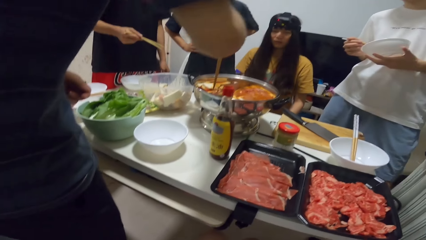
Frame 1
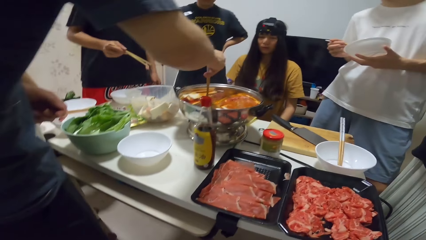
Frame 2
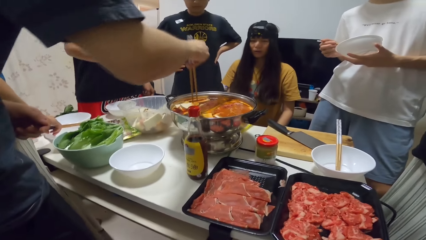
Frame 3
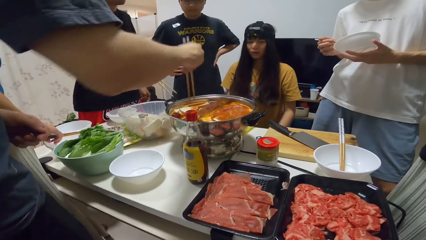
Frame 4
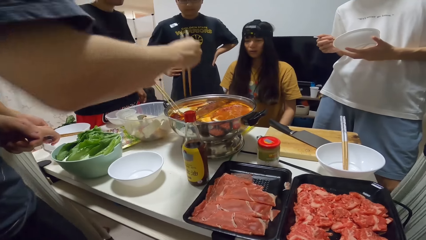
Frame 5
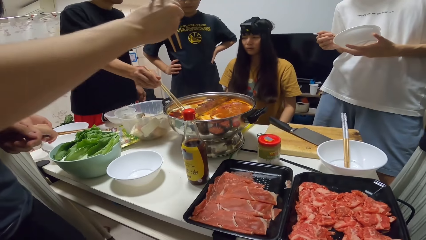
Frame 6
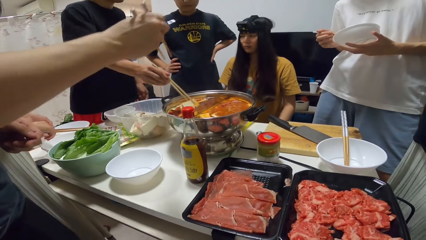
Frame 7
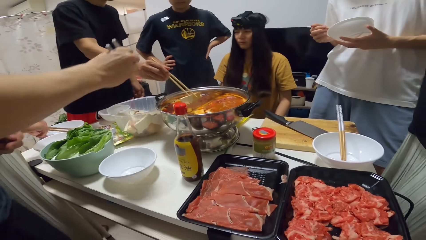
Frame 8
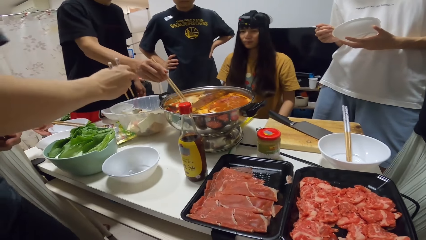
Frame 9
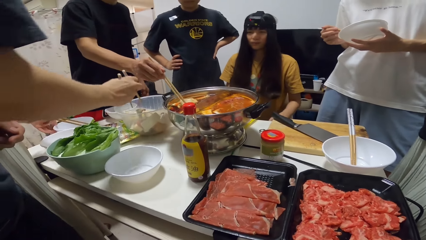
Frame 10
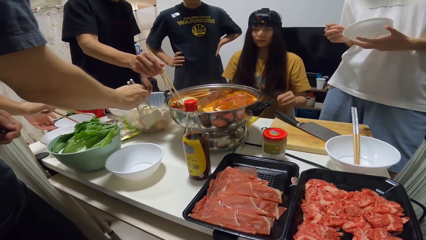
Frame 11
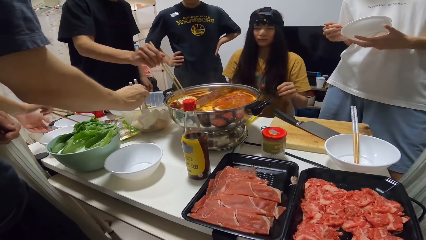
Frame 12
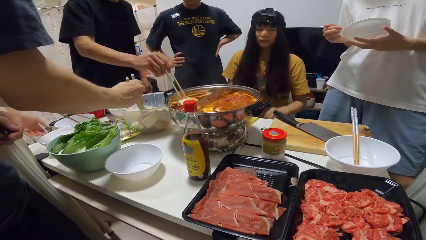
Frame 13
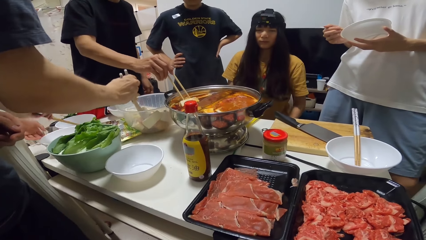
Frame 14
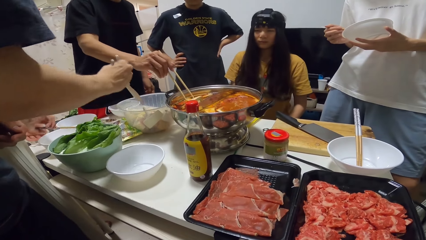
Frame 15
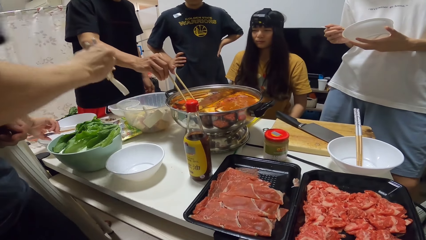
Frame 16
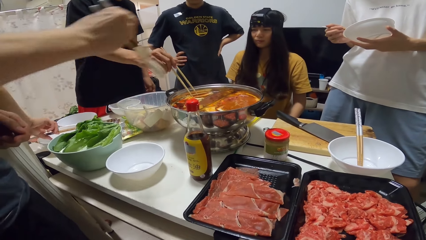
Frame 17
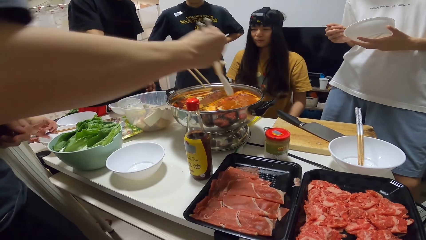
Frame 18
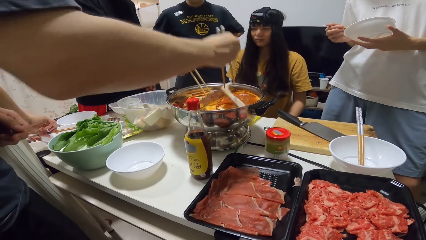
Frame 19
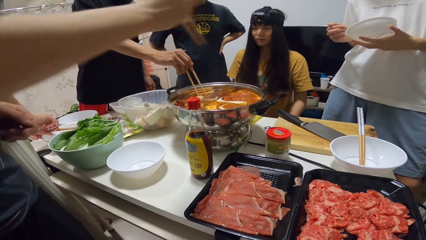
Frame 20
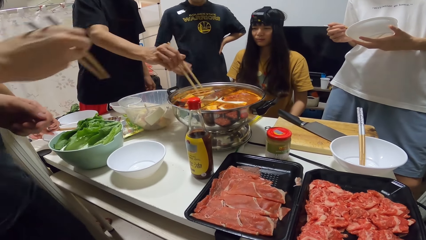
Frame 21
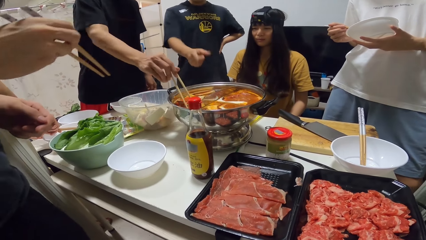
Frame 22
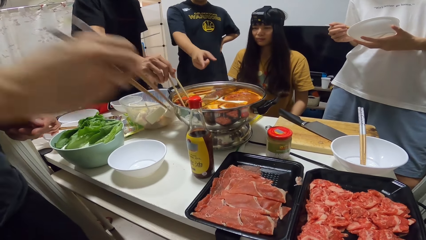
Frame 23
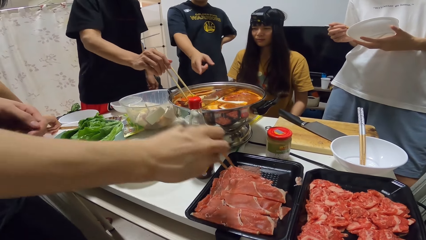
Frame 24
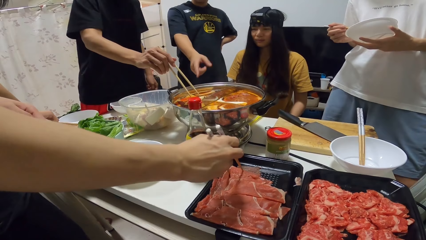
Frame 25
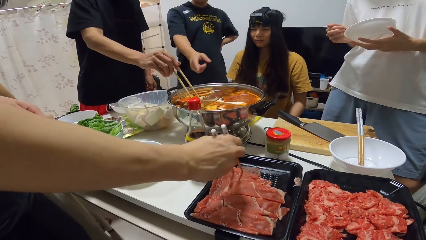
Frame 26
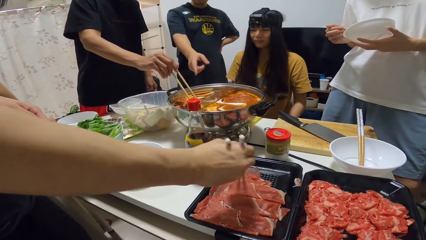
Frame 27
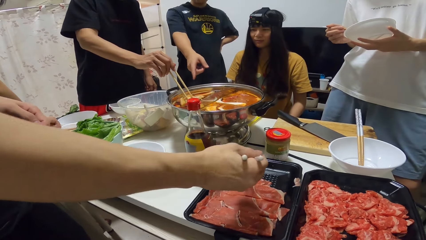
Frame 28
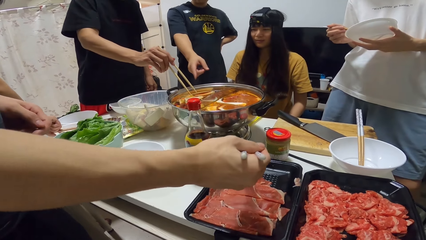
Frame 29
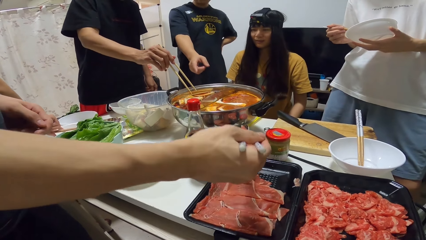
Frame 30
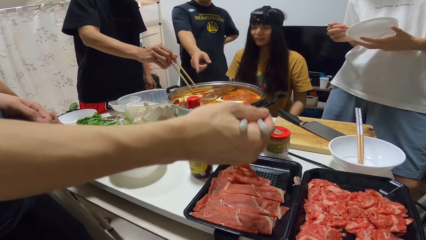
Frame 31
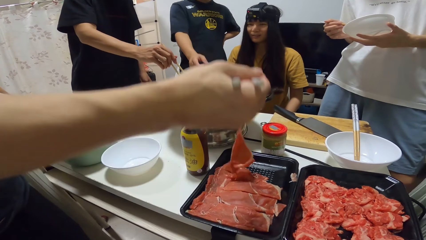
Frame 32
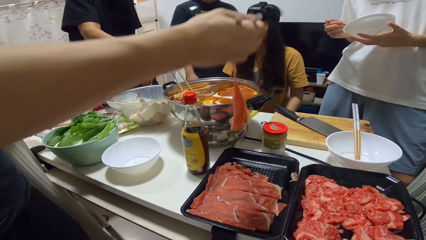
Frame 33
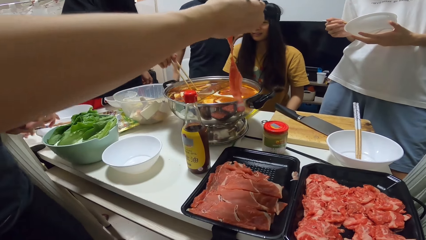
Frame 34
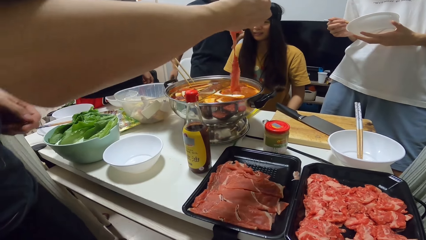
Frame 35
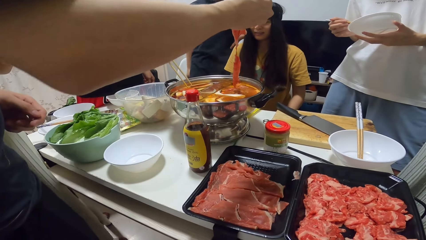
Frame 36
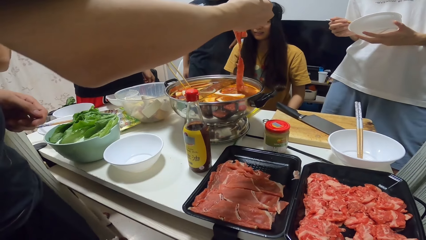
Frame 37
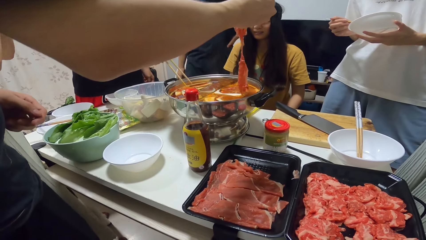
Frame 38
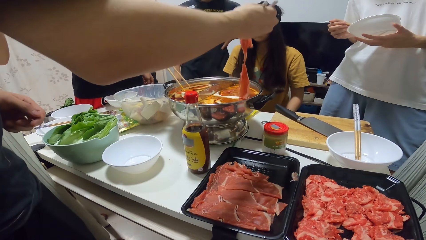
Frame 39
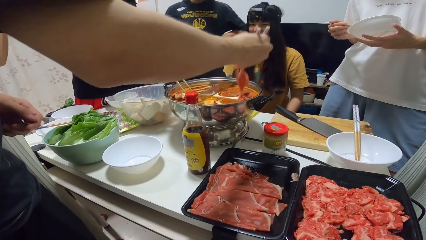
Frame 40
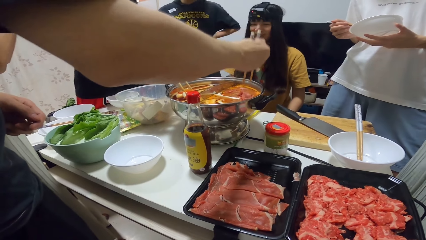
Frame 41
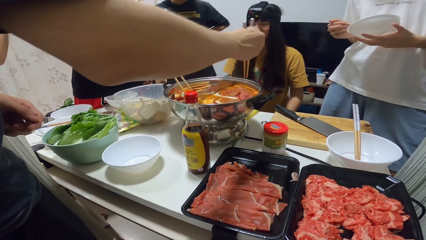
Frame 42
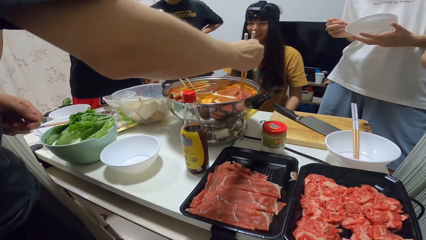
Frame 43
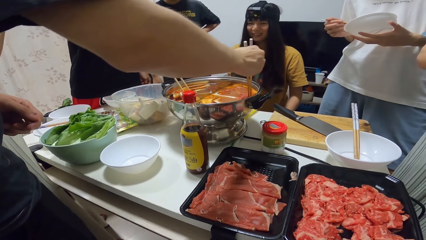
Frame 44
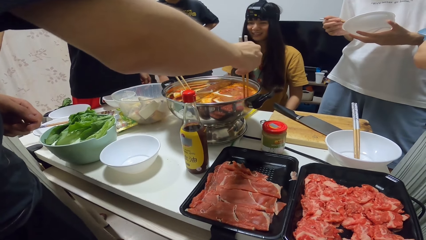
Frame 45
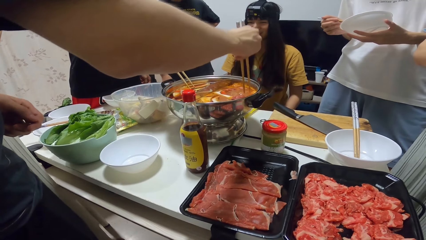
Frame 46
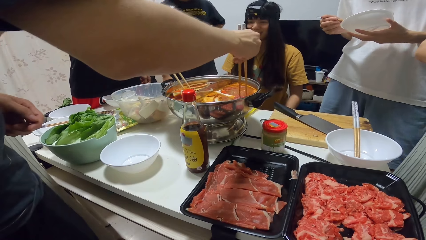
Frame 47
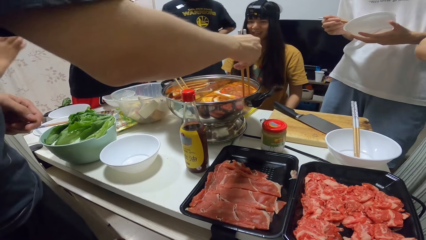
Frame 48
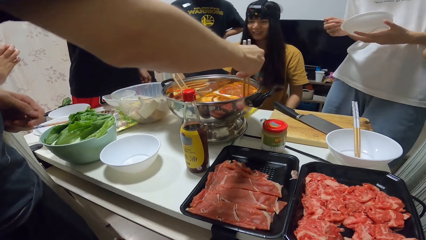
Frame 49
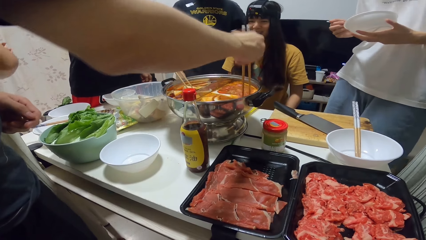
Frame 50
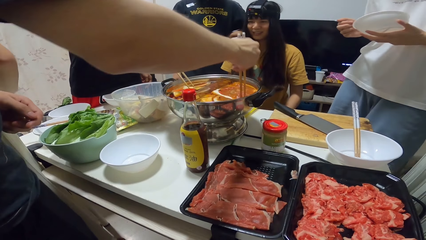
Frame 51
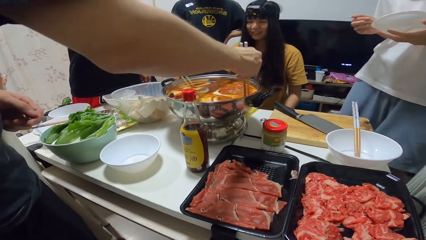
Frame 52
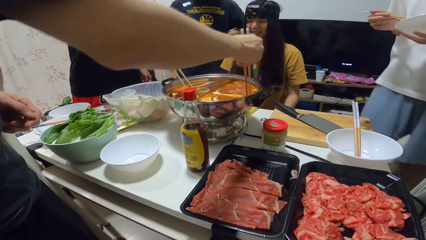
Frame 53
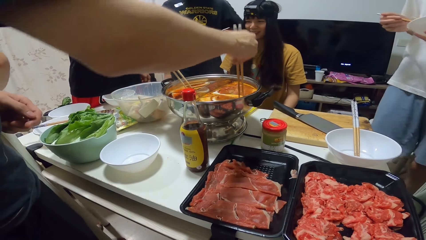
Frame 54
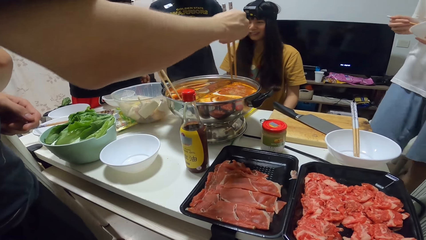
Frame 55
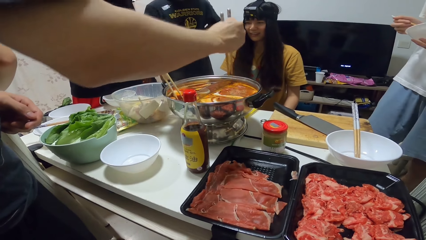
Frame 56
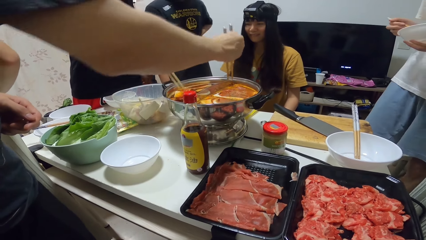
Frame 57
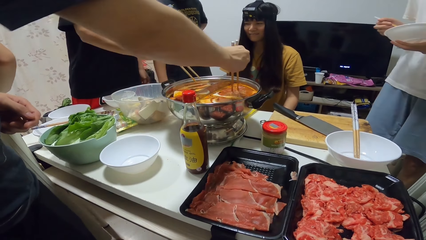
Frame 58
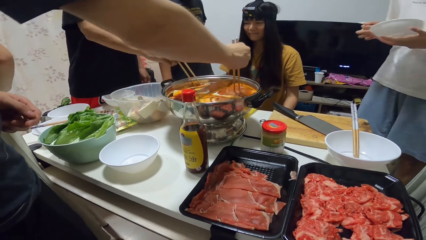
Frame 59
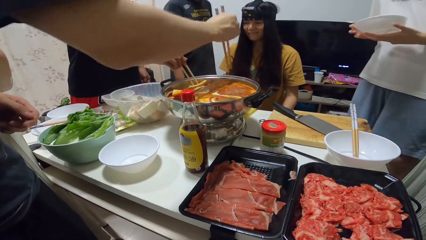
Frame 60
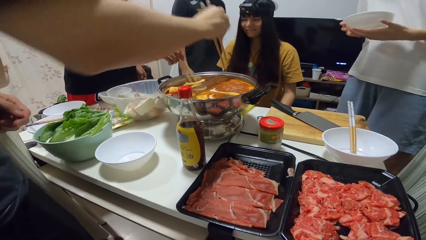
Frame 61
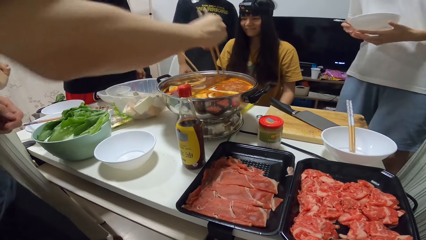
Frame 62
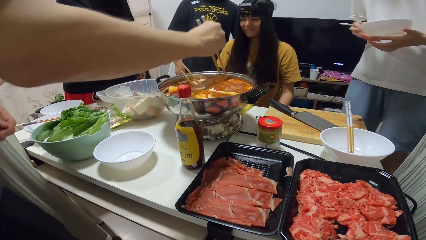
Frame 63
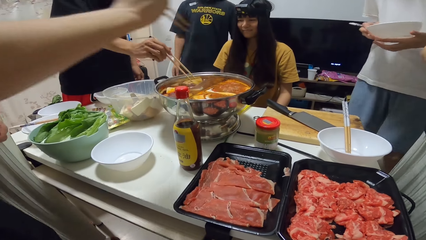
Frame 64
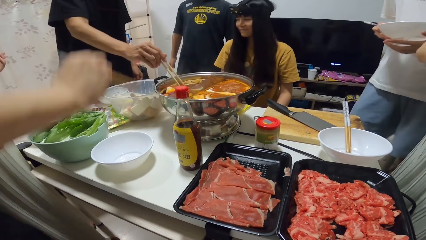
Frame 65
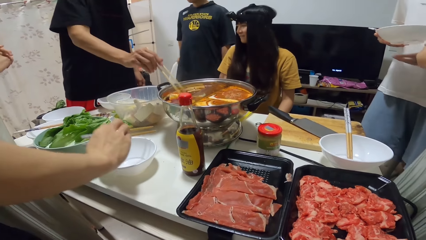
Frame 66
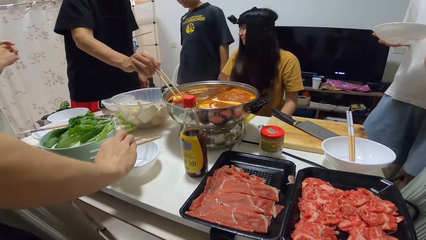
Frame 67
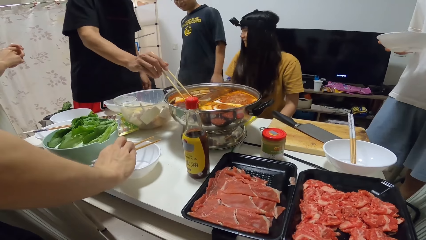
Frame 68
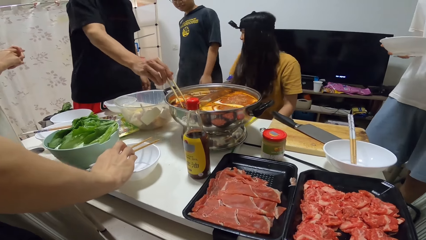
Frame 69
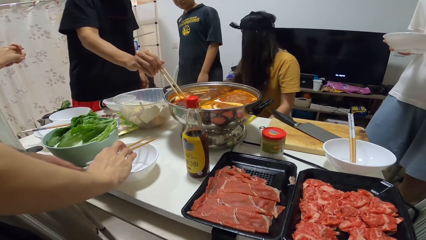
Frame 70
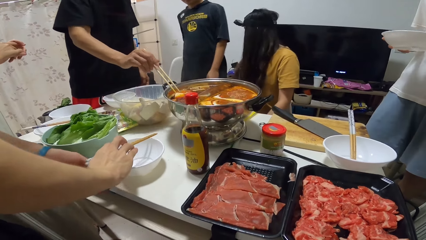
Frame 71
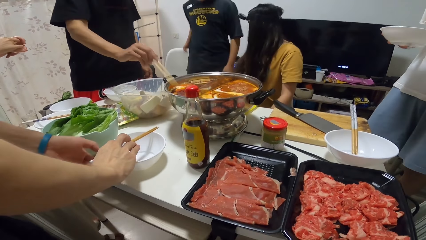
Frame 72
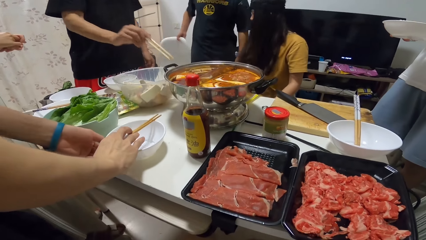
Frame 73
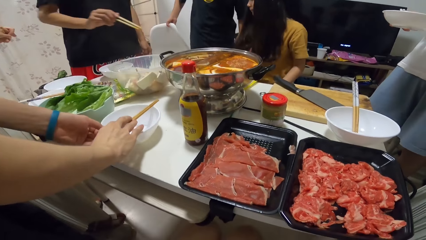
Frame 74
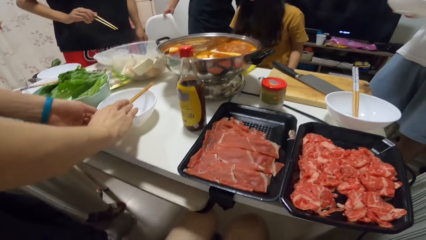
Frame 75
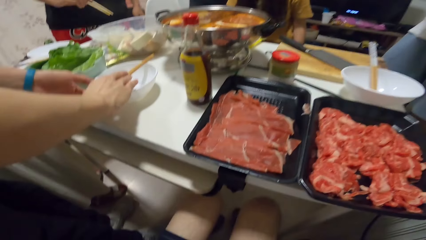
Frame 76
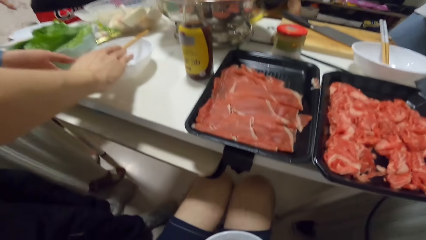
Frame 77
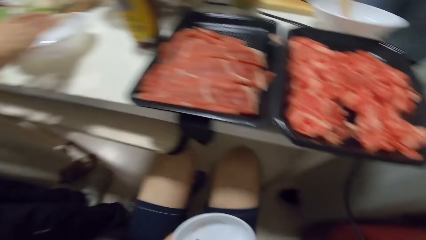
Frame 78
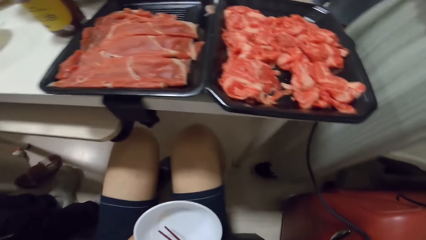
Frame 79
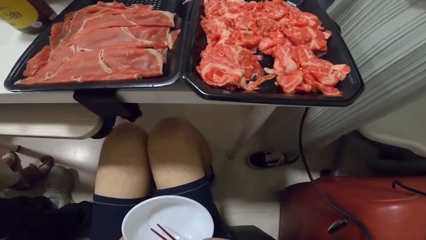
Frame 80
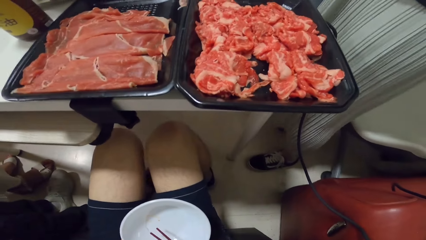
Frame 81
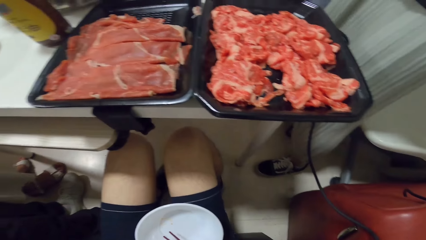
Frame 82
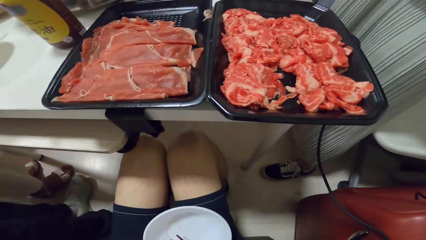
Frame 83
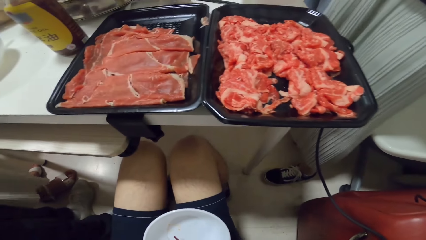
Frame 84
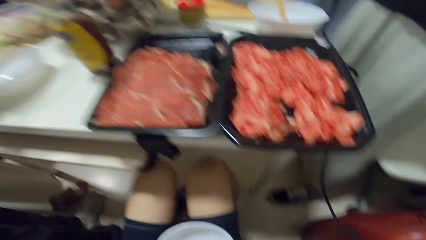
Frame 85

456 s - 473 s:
A man stirs the food in the pot with two chopsticks in his right hand. A person stares at the table. Another person stares at the table. Another man picks another piece of yam from the bowl with the chopsticks in his right hand and puts the piece of yam into the pot. The second man picks another piece of meat from the tray with two chopsticks in his right hand. The second person places chopsticks on the dish. The second man puts the piece of meat into the bowl and places the chopsticks onto the first bowl. A third man moves a chair with his right hand. The first person picks up the chair.
